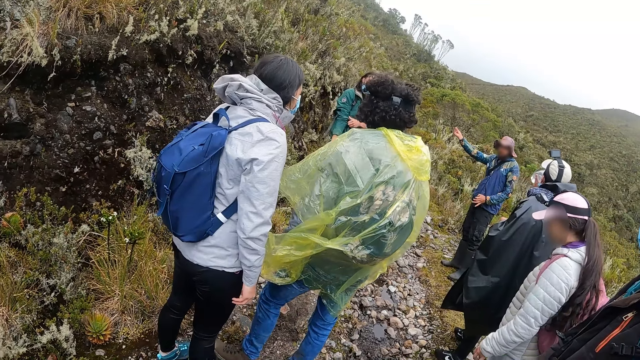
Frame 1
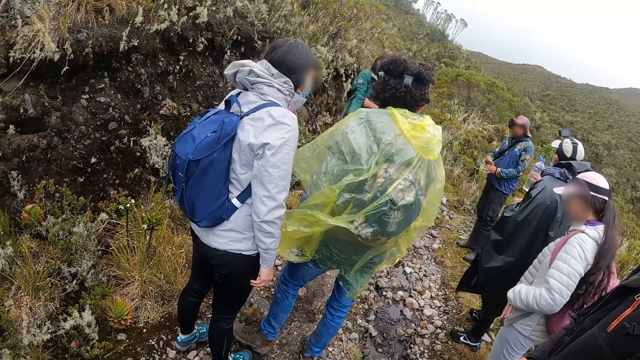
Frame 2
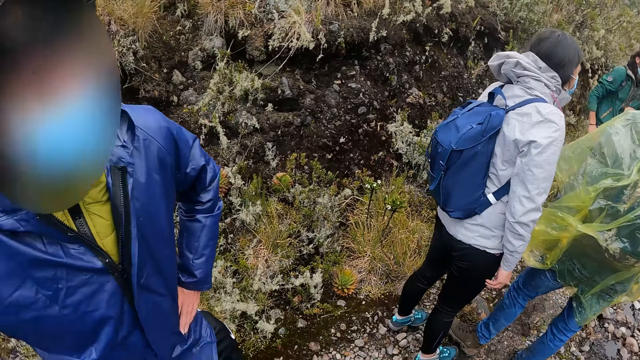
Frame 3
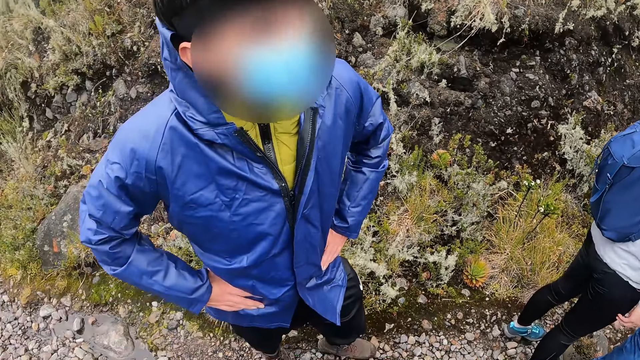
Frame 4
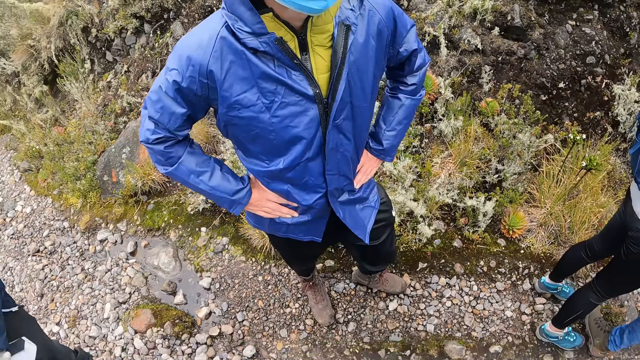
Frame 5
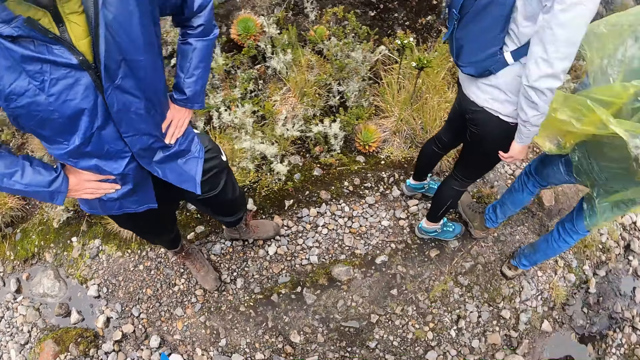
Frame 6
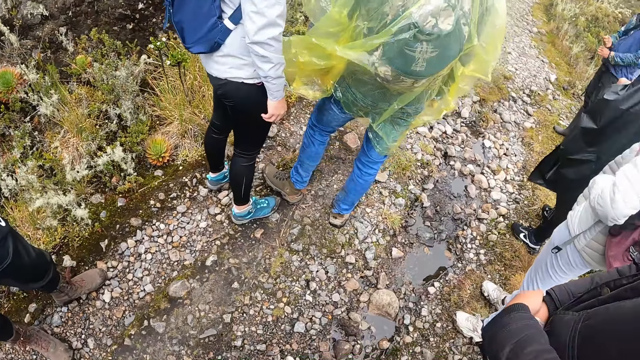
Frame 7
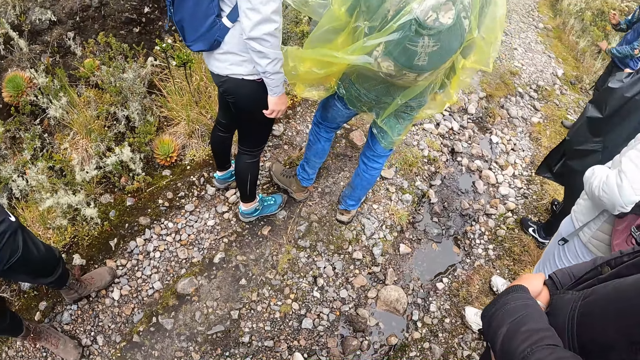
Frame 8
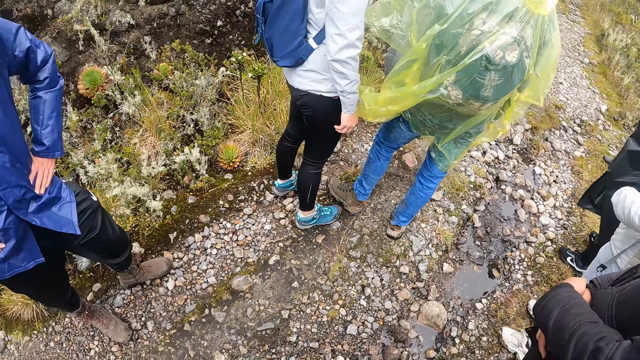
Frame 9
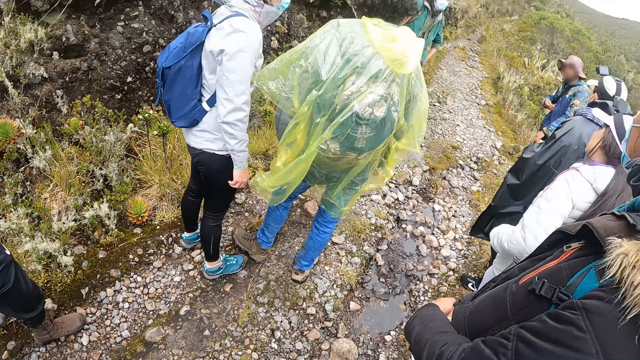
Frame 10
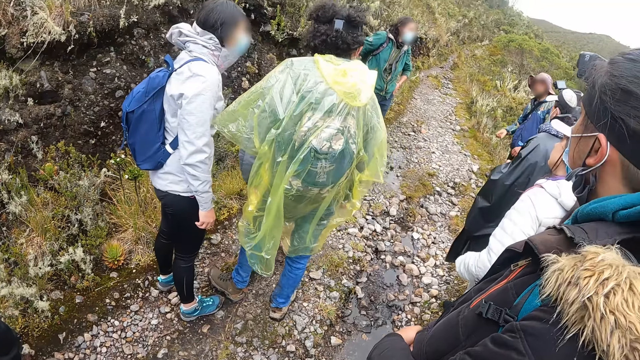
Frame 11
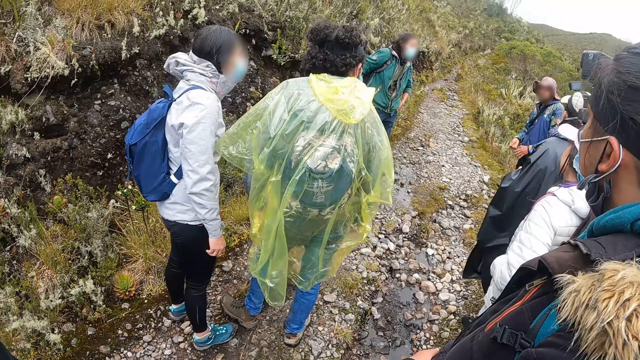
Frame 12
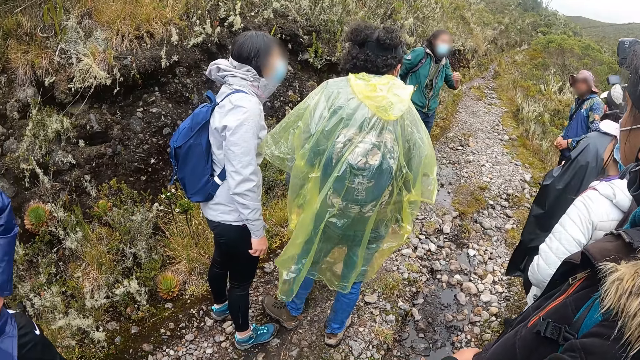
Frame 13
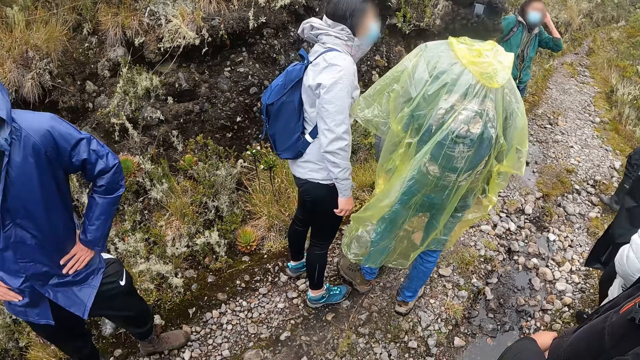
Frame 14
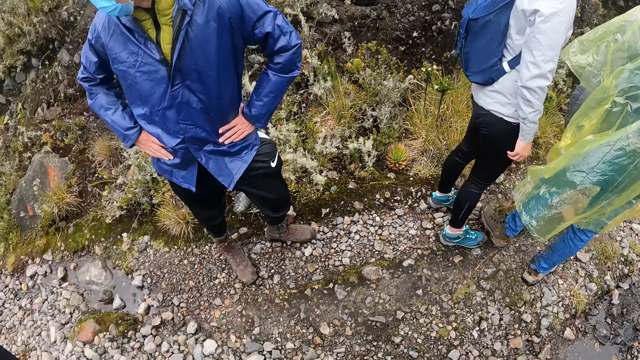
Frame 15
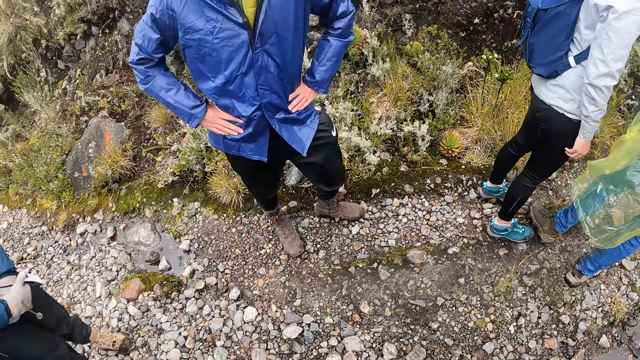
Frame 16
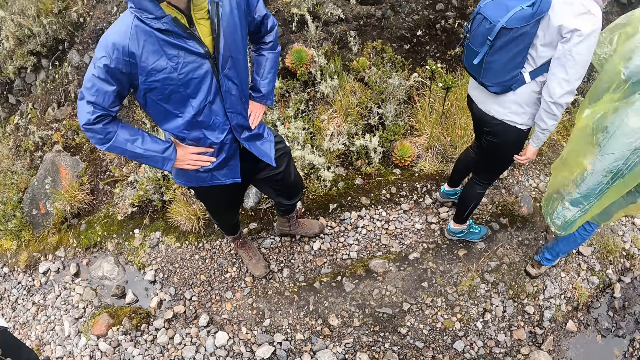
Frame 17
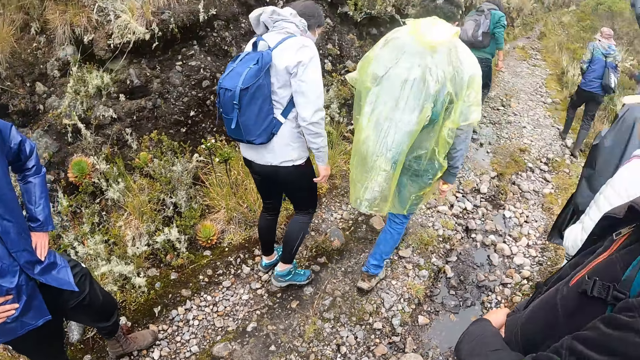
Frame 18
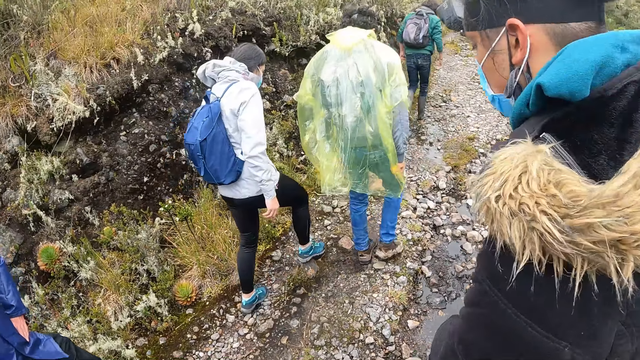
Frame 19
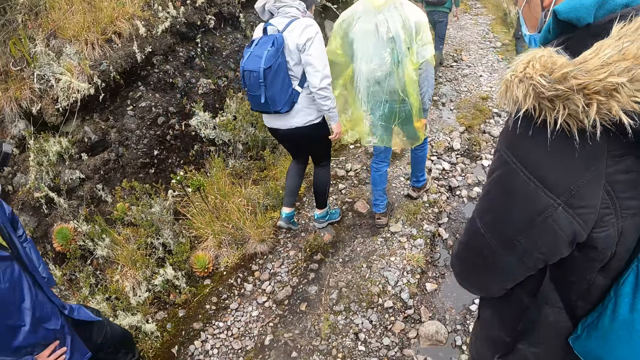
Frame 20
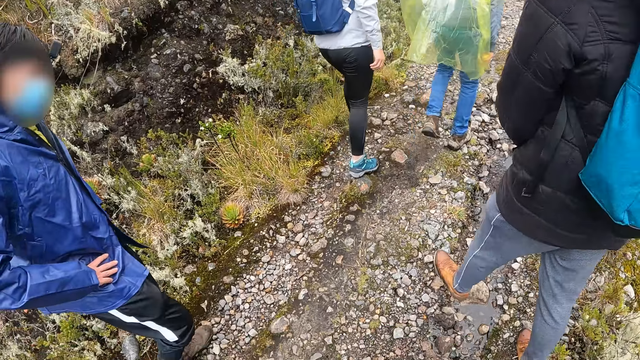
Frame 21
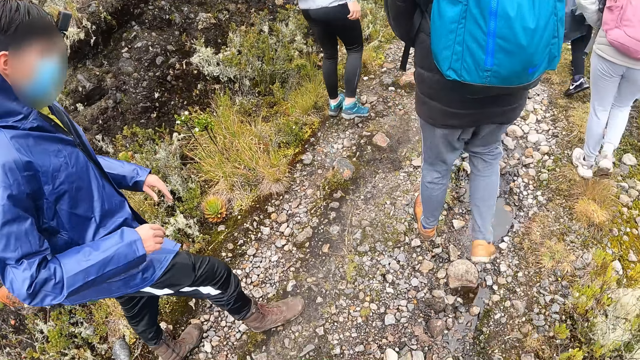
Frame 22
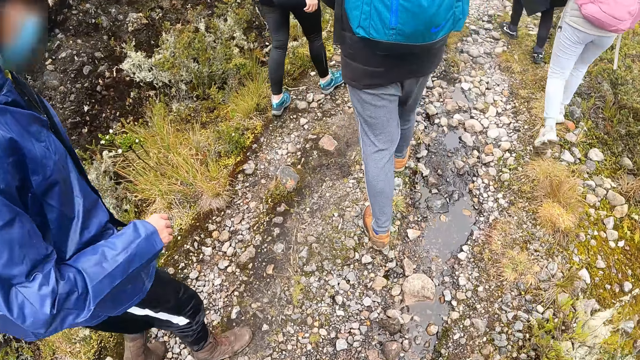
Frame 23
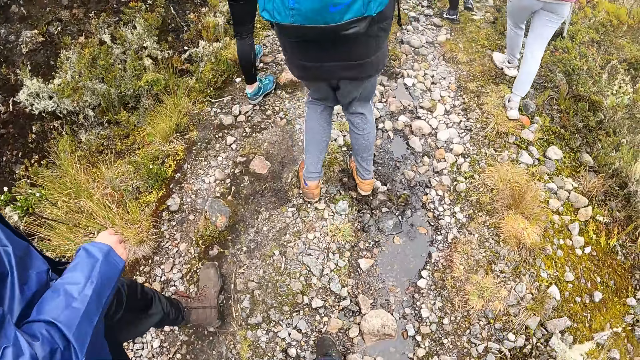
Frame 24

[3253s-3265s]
The camera wearer looks at the ground. They look at the people ahead. They look behind. They walk ahead on a path in a forest with a group of people.

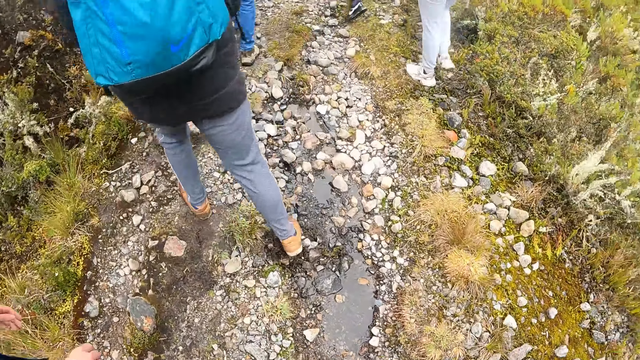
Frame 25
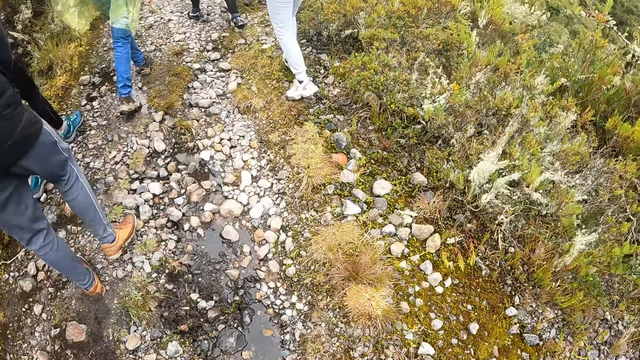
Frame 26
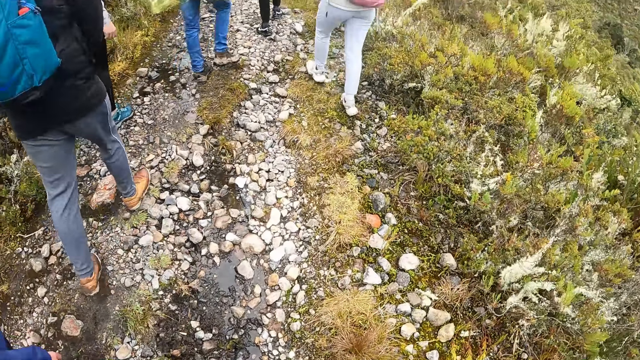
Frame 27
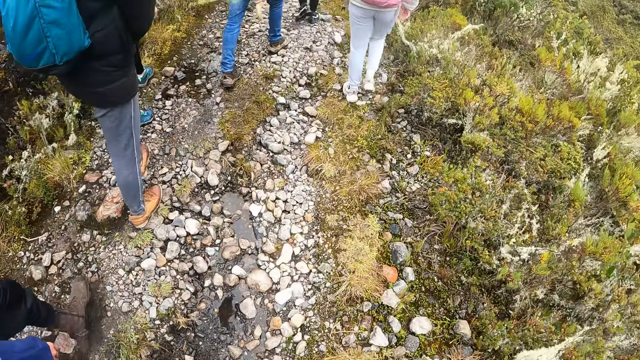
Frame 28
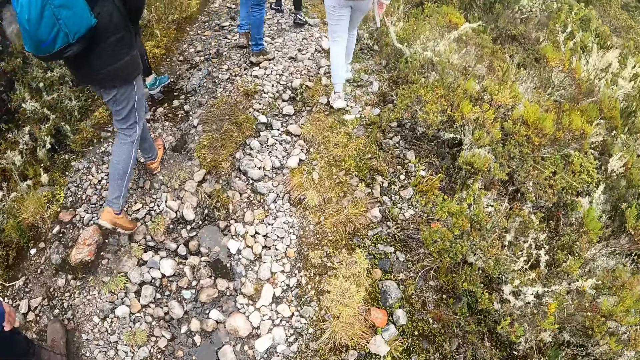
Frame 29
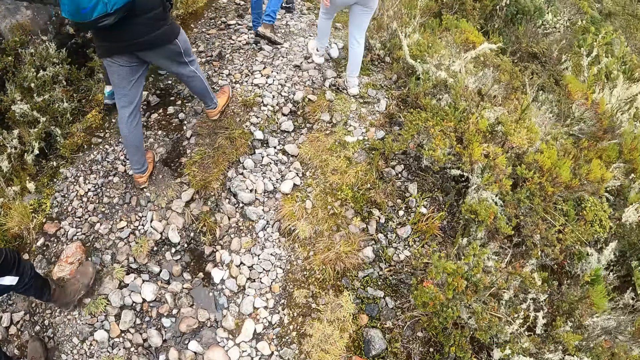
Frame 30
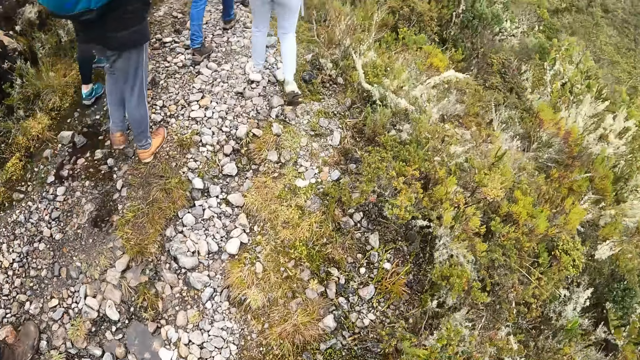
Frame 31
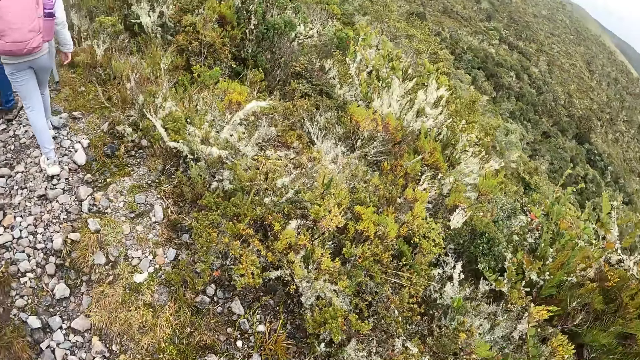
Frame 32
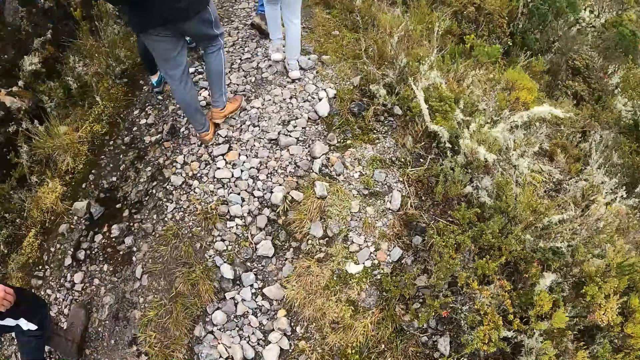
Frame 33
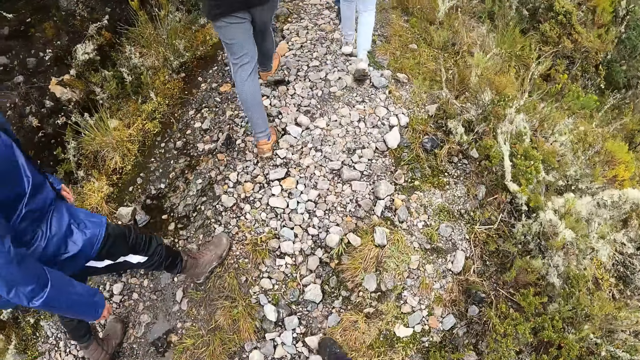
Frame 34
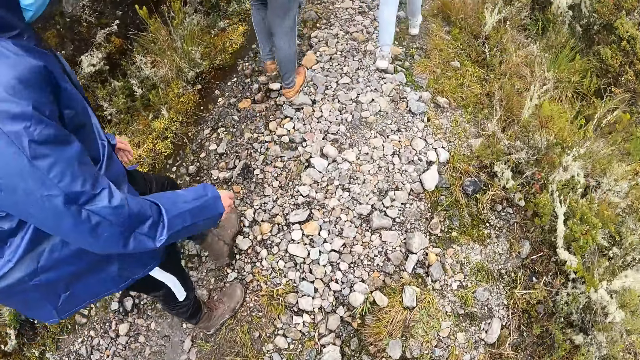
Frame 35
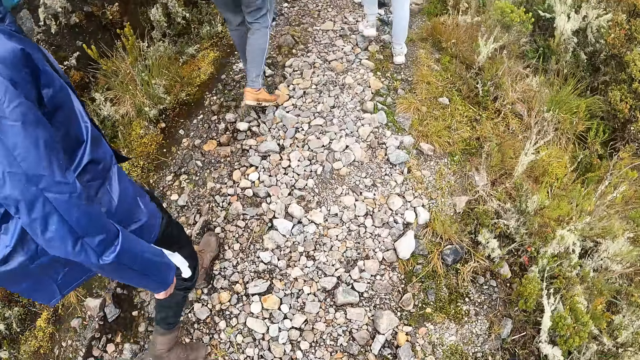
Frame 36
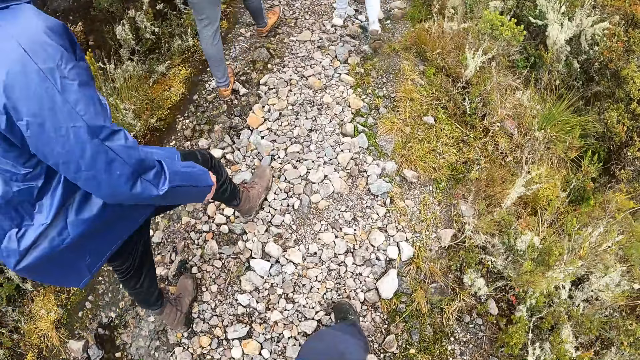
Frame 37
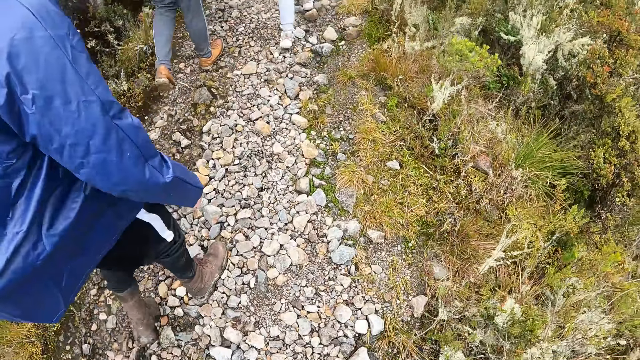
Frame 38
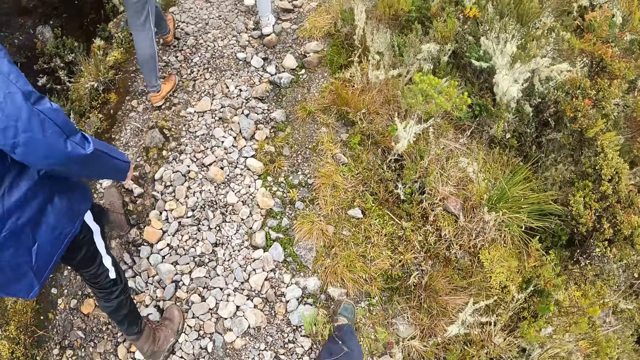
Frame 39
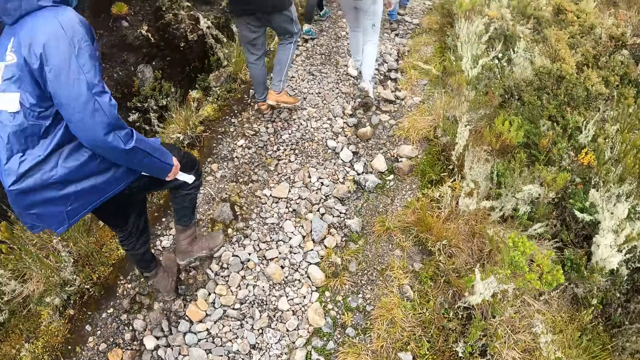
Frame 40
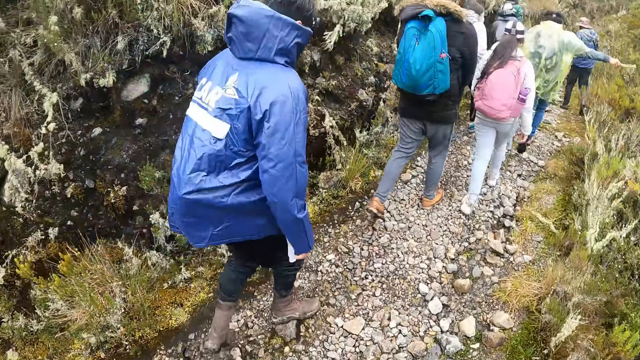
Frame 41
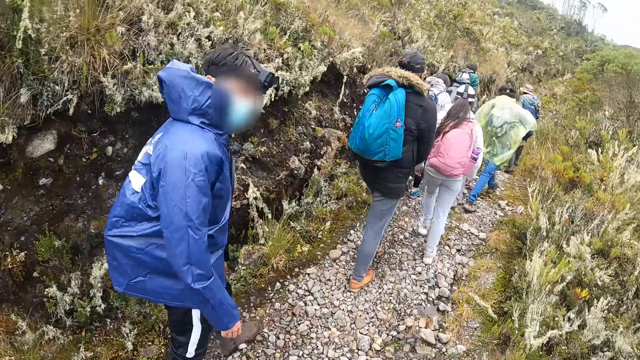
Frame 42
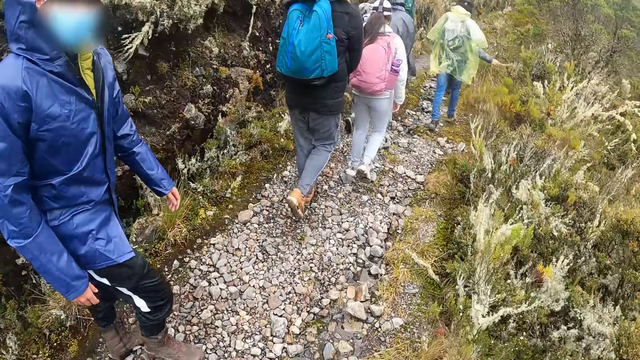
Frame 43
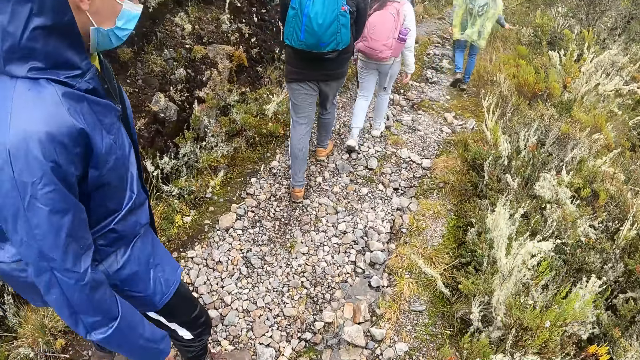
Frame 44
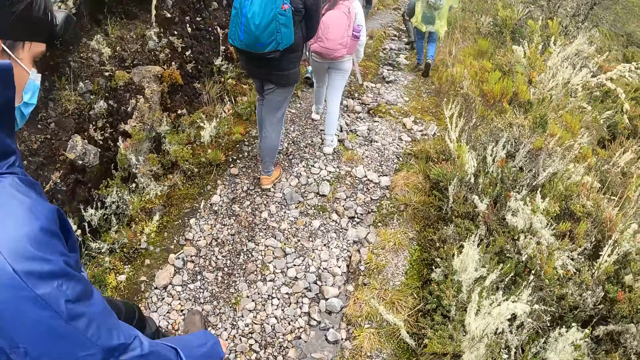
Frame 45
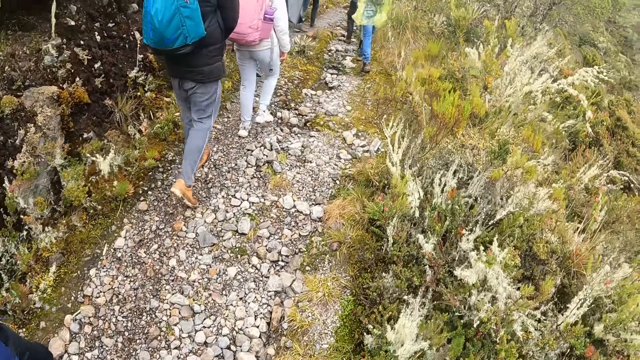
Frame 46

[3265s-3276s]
The camera wearer looks at the ground. They look at the left. They look at the ground. They look at the right.
